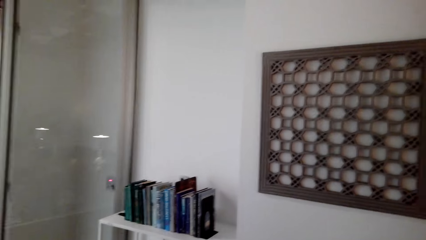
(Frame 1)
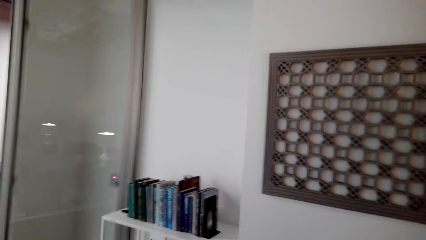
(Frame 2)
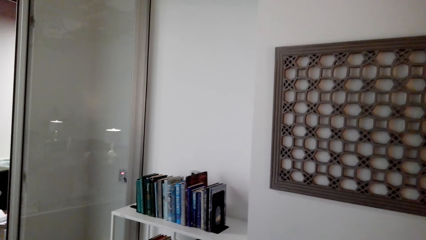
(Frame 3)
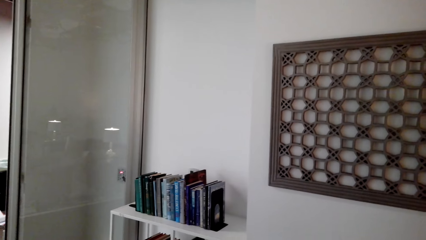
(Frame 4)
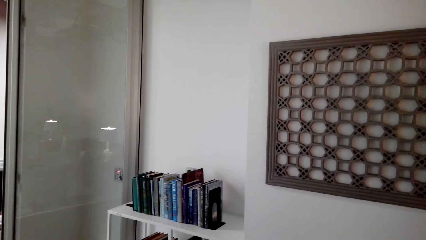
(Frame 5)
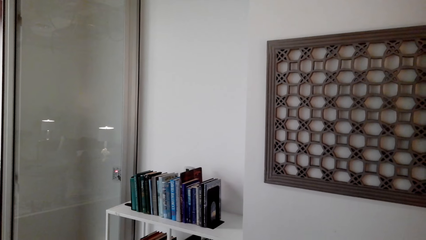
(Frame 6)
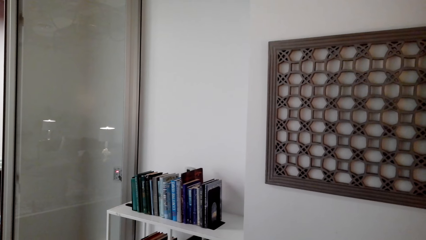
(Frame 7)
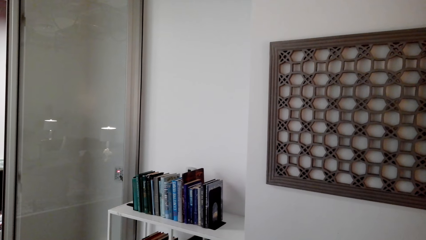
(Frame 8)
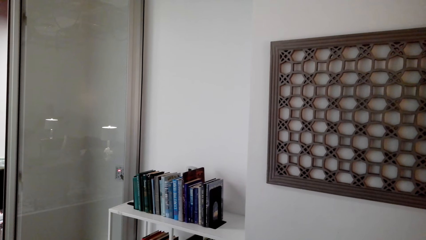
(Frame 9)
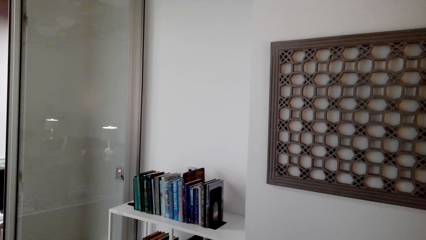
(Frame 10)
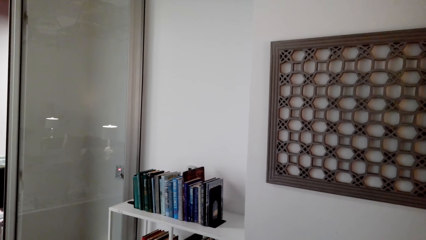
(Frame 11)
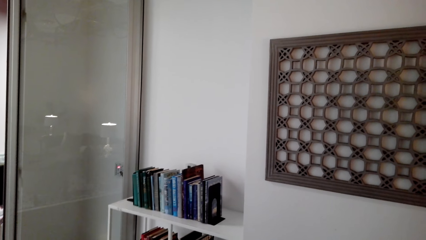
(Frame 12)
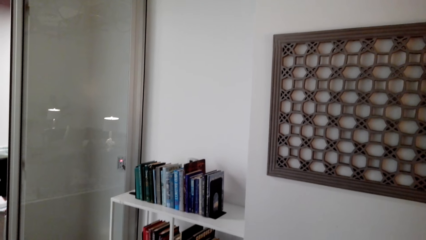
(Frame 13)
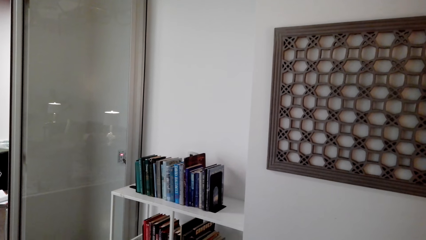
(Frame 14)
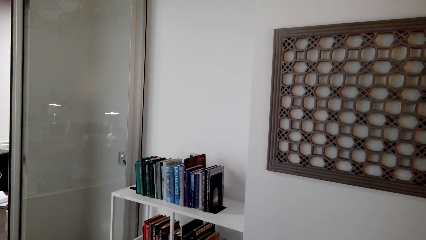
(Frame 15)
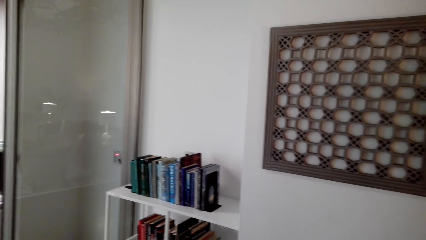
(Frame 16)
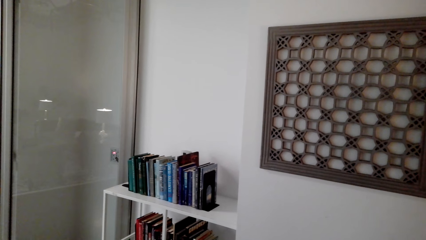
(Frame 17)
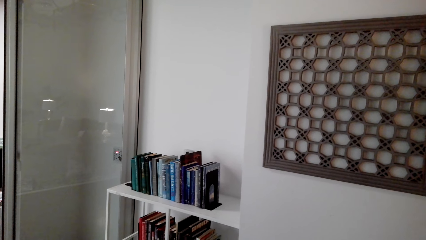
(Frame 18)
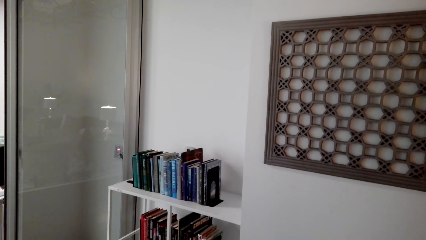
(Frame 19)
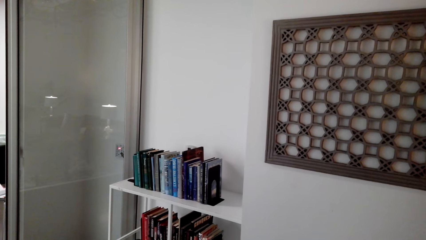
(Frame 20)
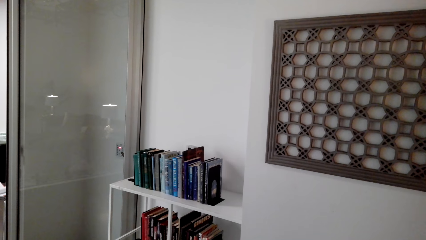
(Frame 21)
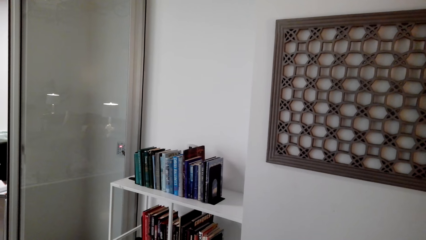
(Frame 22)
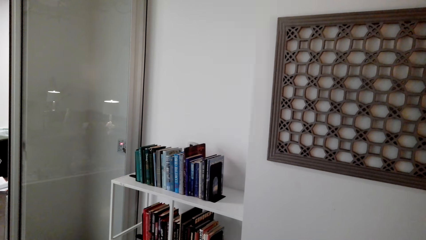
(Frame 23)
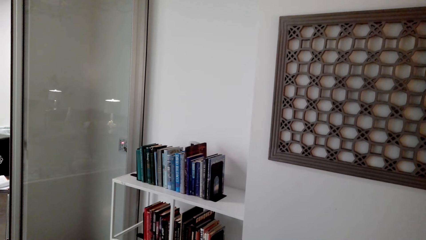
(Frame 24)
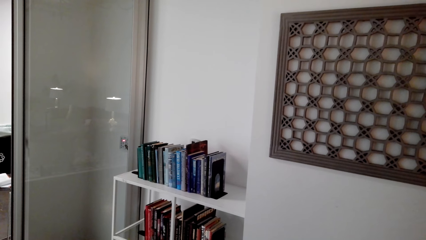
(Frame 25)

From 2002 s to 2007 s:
The camera wearer stares at the shelves.
